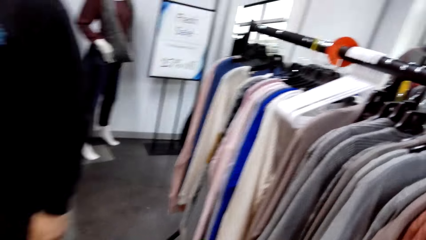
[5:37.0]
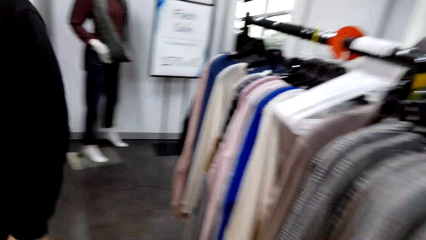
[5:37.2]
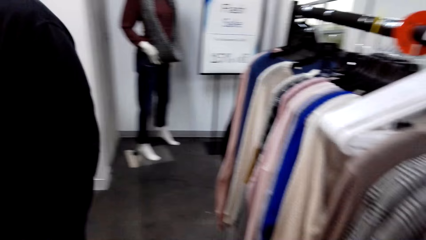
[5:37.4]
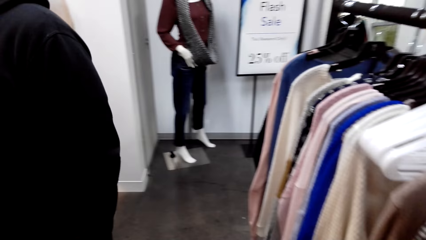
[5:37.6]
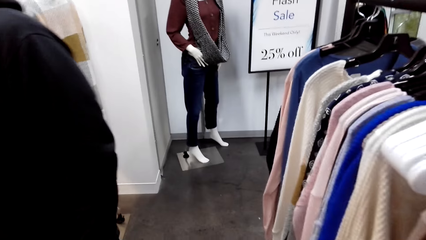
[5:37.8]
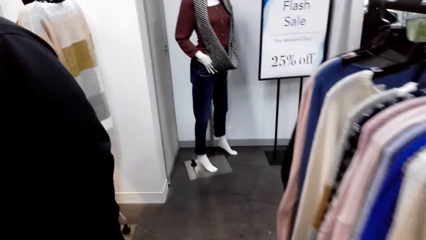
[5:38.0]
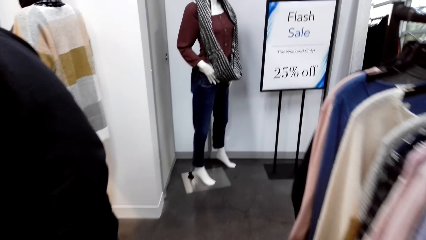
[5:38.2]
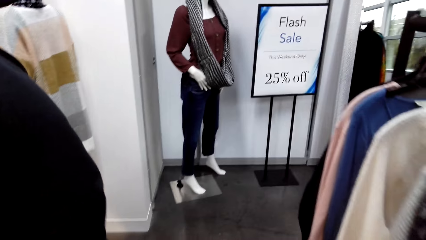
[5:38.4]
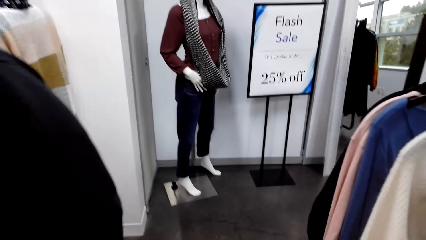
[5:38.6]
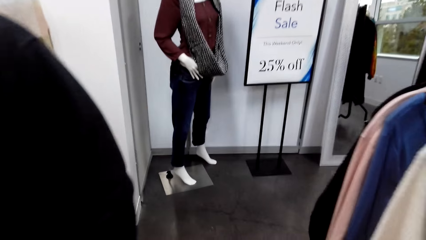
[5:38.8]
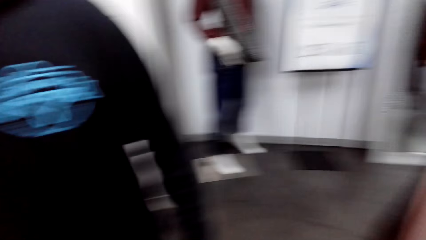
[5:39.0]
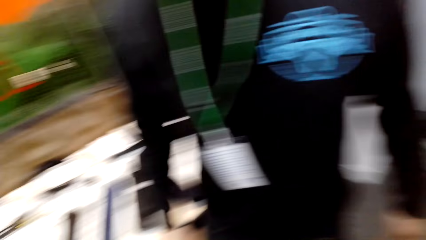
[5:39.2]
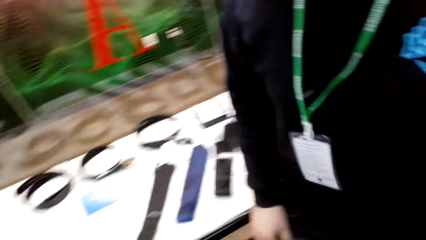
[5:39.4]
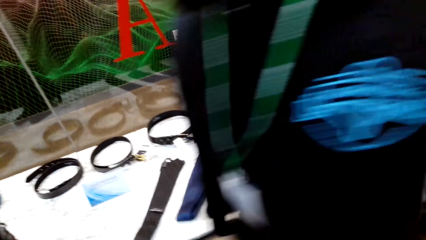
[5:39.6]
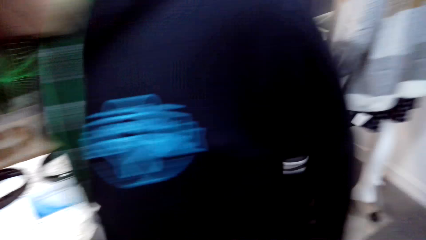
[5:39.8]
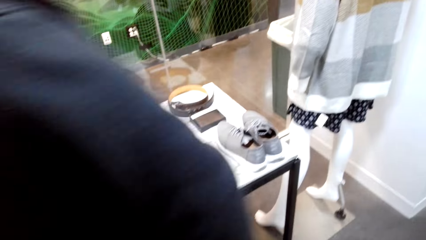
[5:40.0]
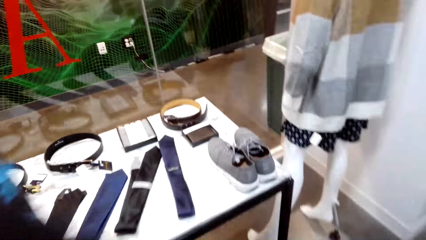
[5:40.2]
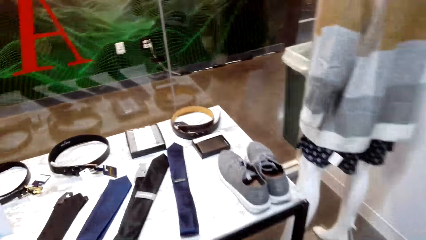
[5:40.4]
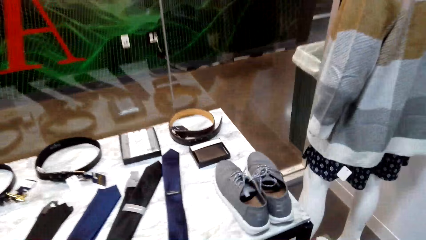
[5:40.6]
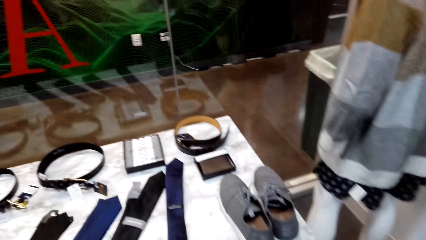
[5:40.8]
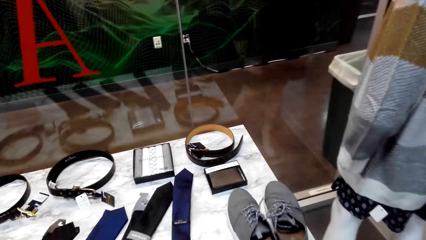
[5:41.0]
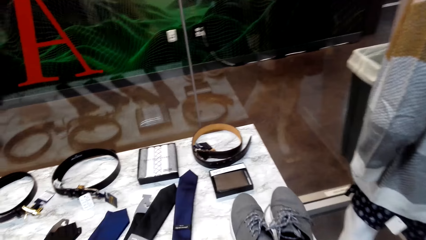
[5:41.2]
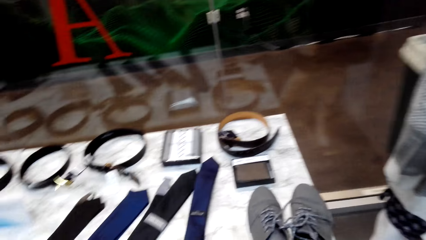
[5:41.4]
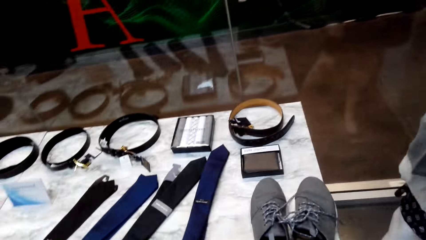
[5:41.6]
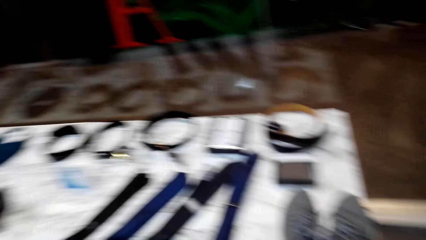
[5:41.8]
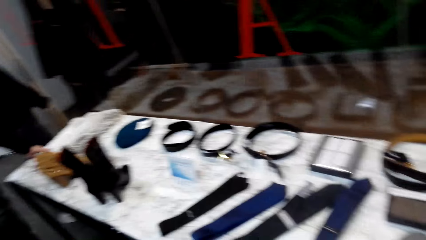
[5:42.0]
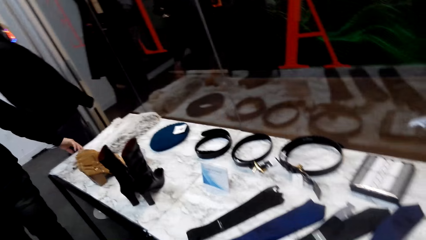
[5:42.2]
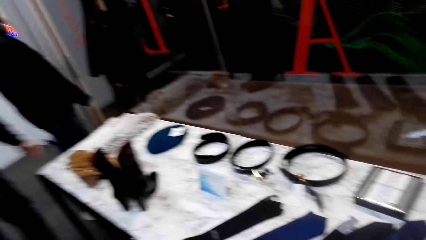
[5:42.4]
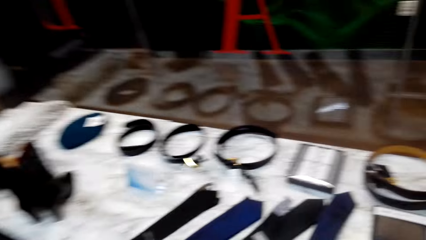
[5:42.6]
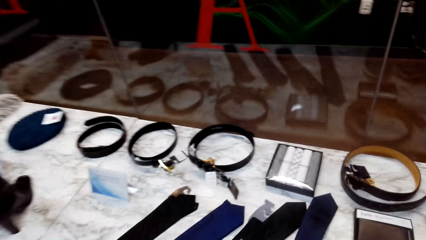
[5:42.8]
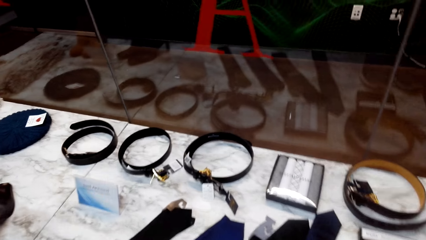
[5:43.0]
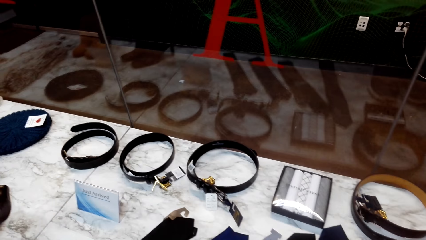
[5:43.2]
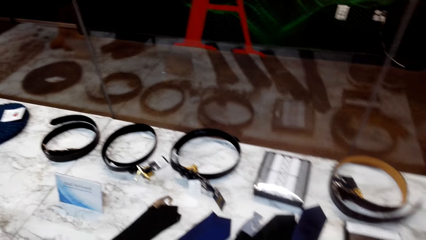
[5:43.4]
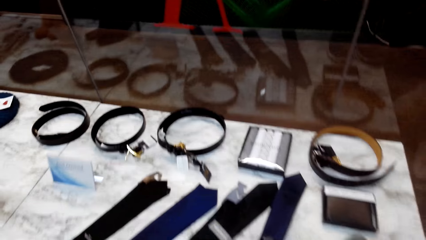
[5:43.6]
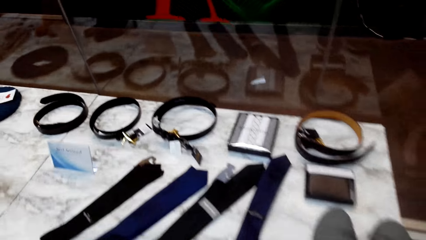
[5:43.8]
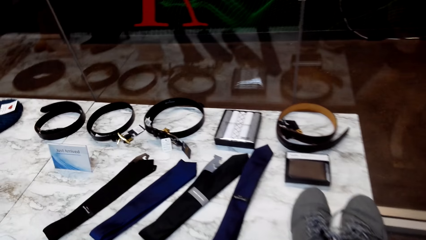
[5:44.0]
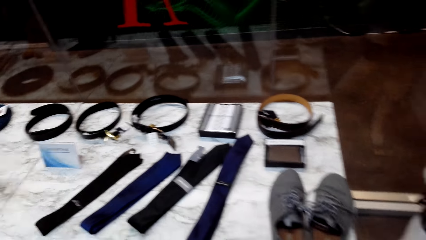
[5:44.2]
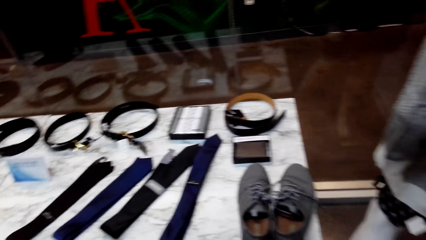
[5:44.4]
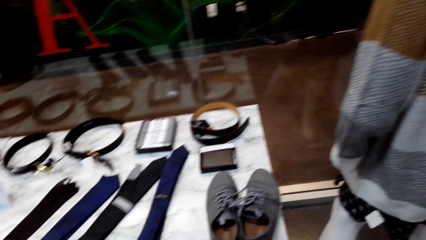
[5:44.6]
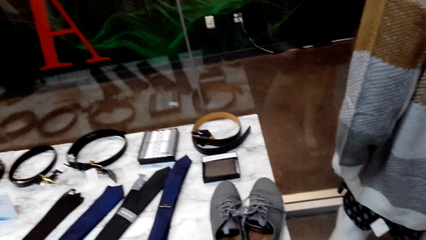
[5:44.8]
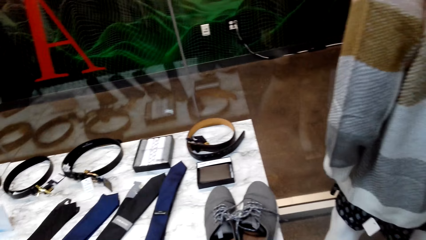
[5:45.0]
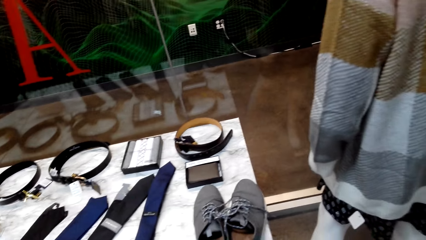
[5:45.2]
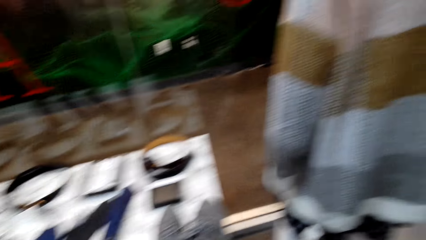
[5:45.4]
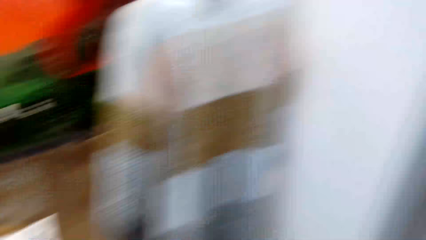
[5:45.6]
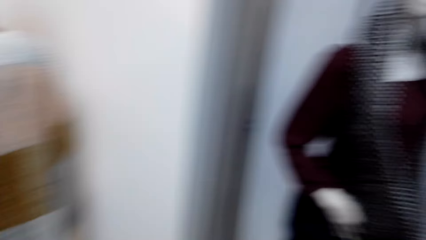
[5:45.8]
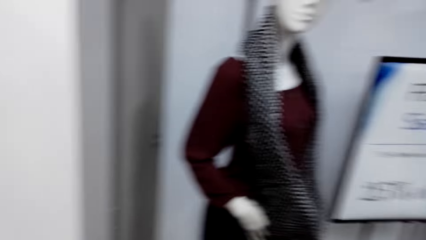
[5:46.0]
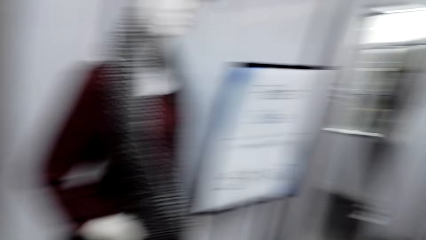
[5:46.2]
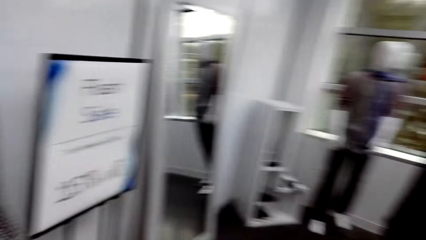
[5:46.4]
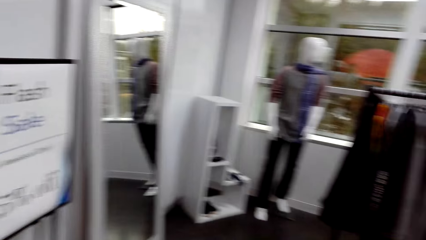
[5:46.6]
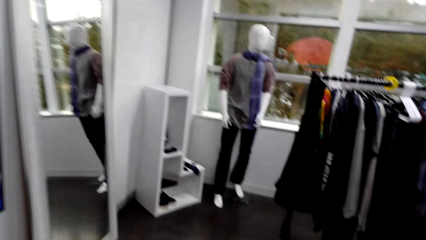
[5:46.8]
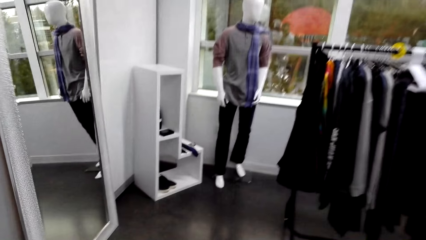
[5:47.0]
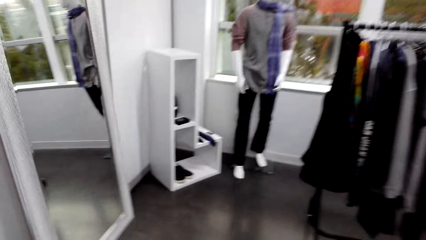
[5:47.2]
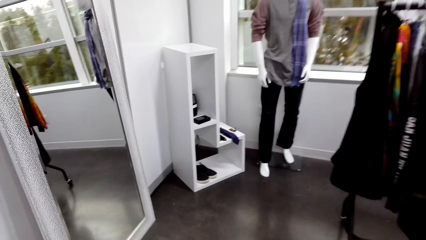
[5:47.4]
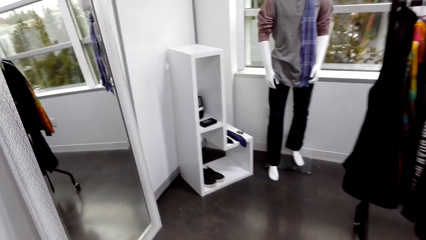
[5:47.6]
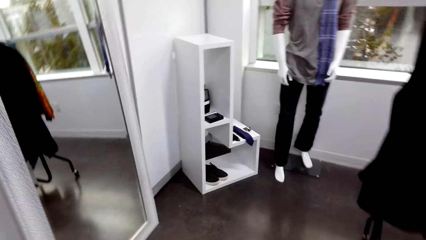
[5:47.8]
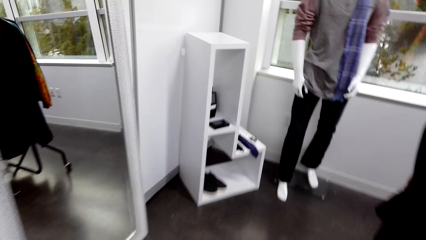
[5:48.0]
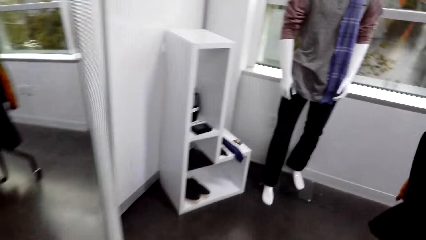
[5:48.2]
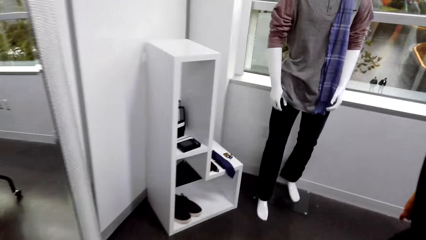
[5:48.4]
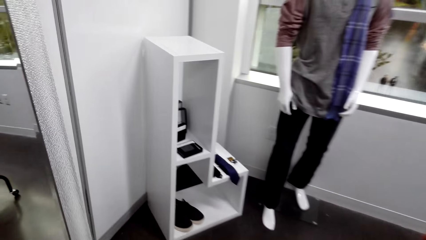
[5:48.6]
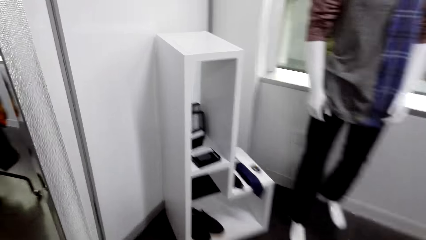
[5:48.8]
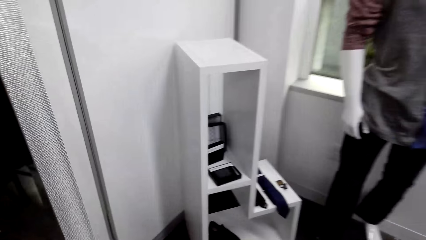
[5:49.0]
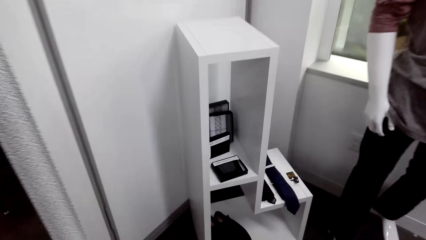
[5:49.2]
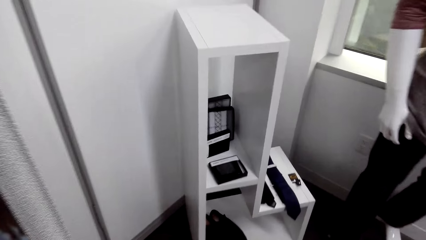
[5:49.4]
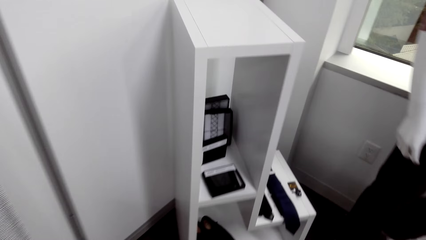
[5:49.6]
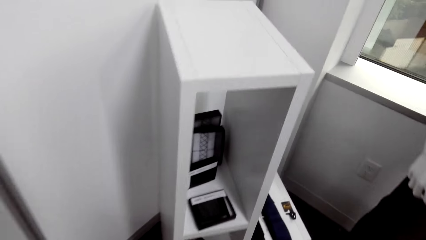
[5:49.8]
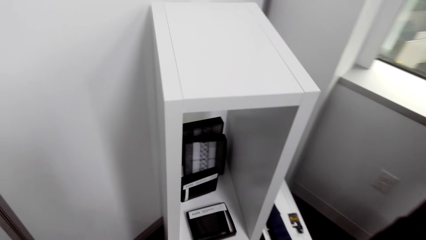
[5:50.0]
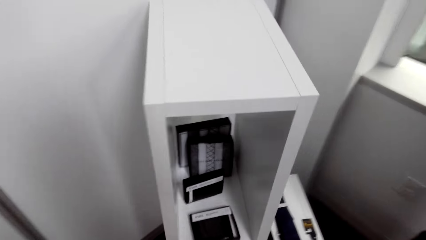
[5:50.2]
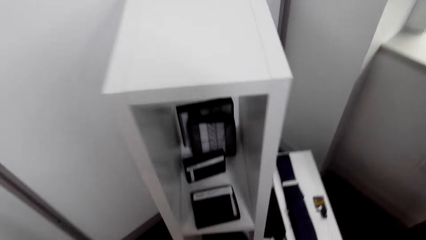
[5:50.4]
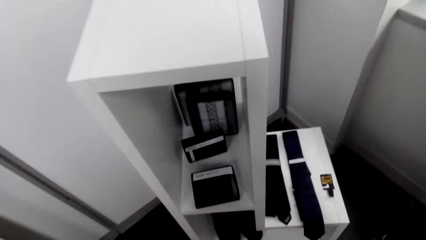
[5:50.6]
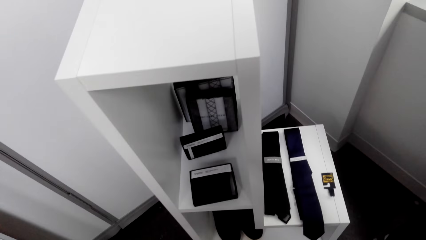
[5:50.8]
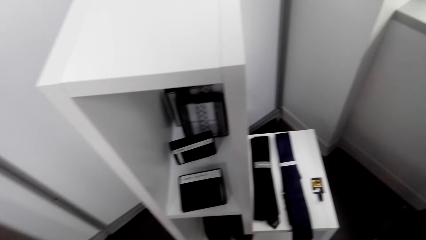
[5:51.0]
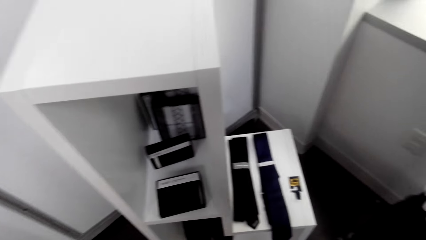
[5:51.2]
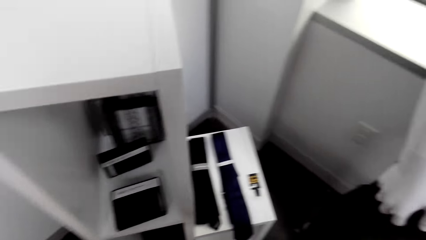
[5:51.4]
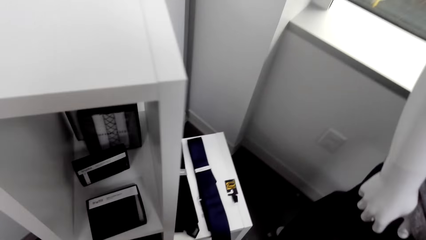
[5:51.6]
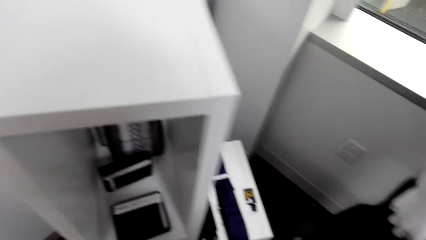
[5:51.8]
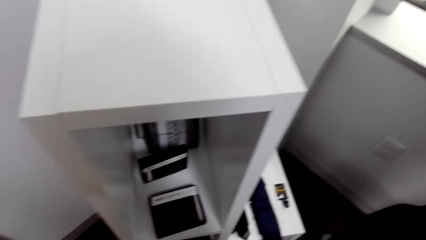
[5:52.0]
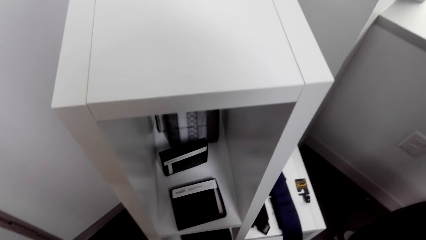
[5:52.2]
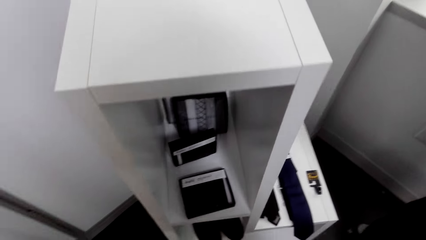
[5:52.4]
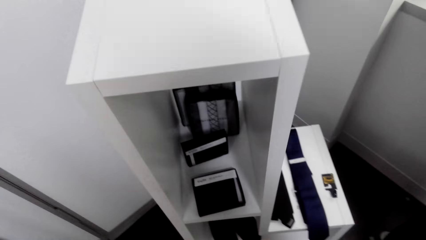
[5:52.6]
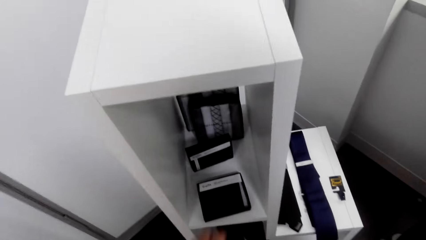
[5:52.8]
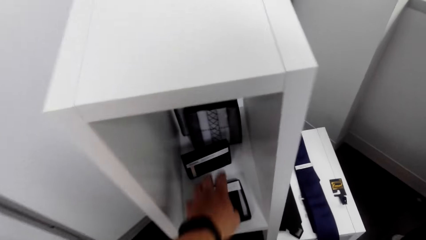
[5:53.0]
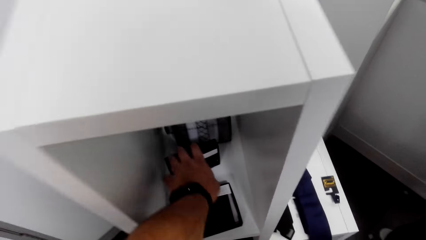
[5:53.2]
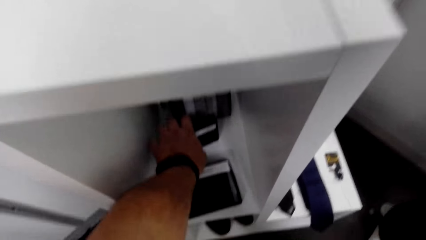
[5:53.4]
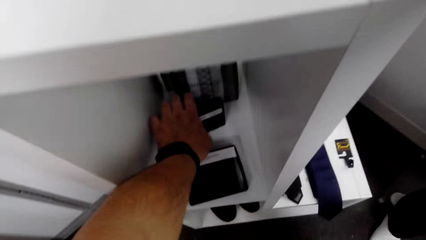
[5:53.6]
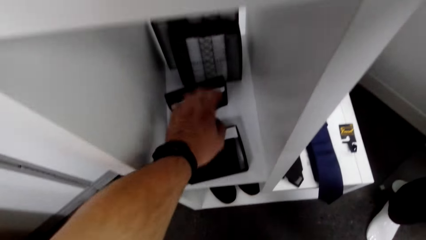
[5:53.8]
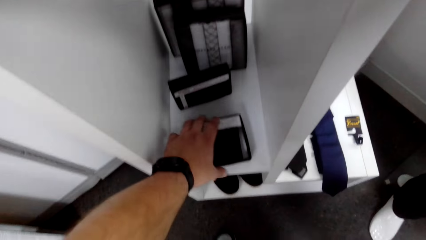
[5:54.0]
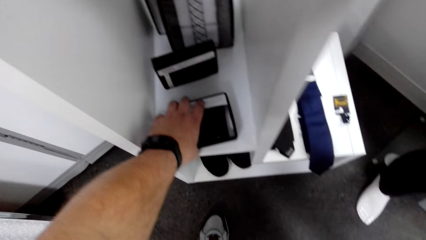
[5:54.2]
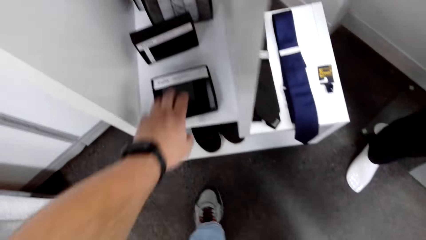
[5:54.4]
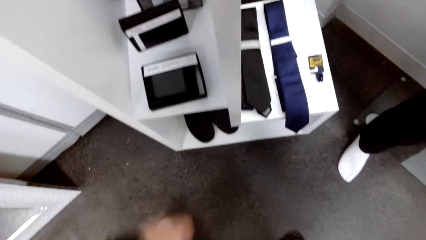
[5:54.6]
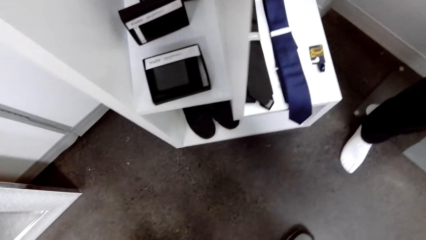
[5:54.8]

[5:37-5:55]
A man walks in the boutique. The camera wearer walks around the shop. They walk and touch a box.
